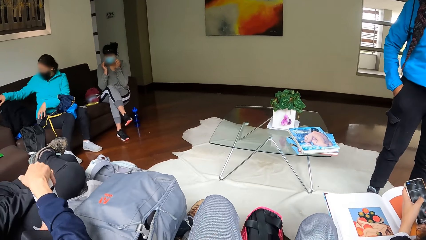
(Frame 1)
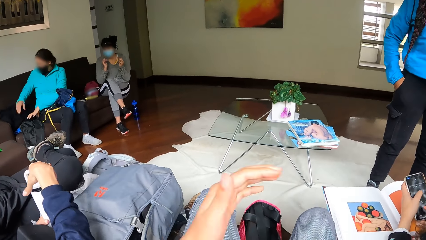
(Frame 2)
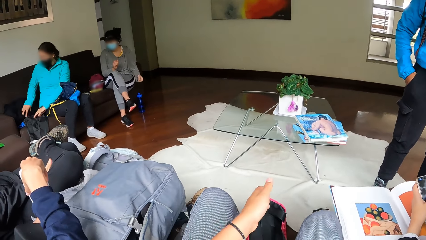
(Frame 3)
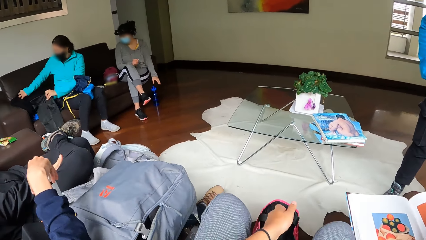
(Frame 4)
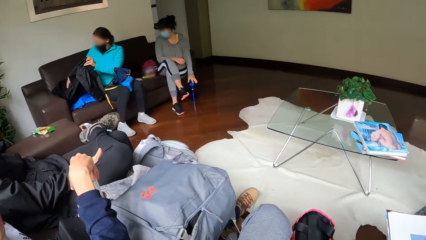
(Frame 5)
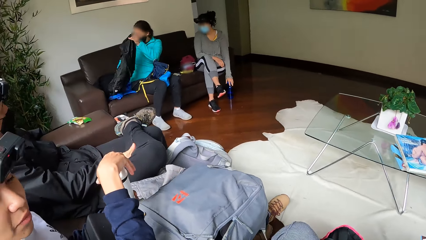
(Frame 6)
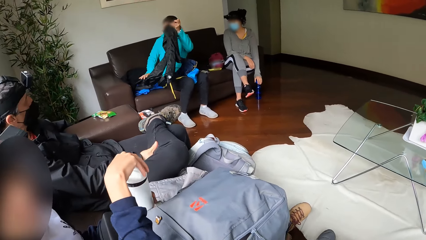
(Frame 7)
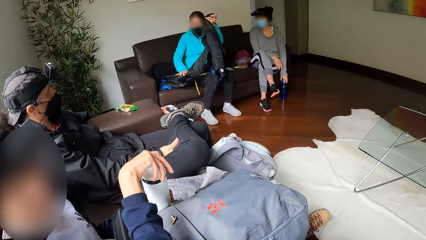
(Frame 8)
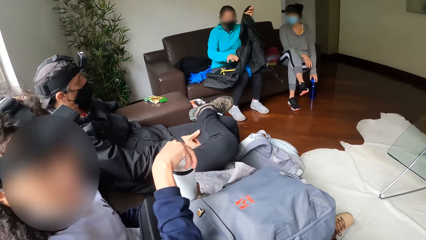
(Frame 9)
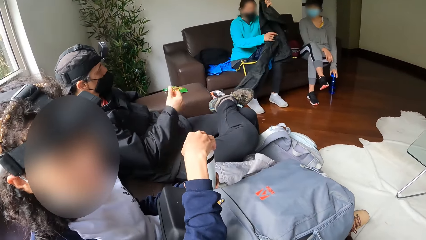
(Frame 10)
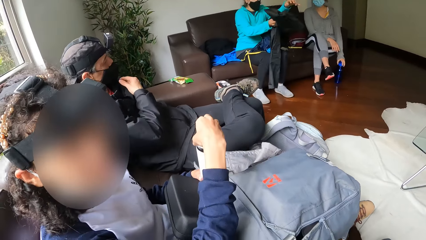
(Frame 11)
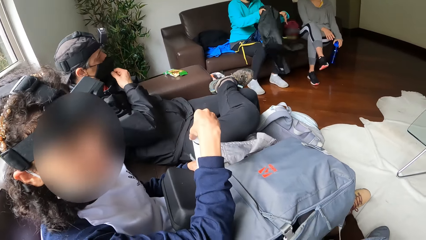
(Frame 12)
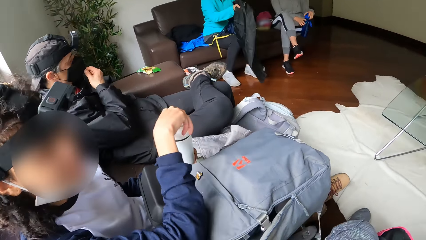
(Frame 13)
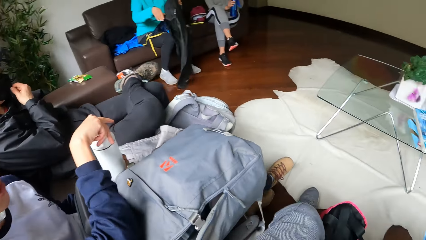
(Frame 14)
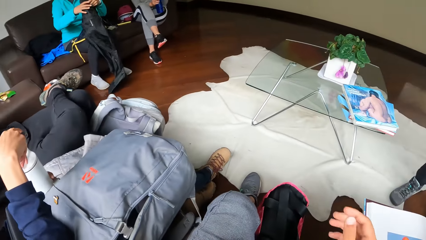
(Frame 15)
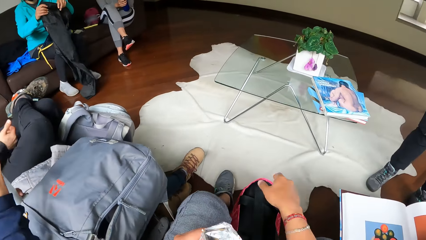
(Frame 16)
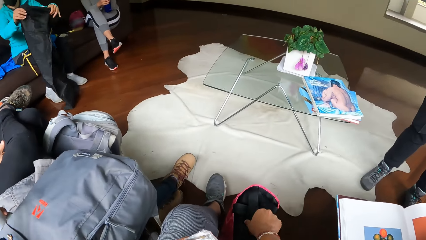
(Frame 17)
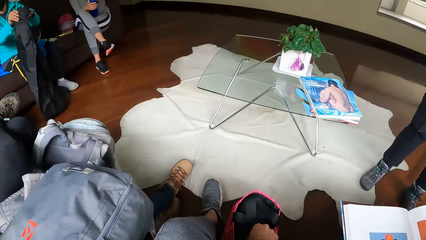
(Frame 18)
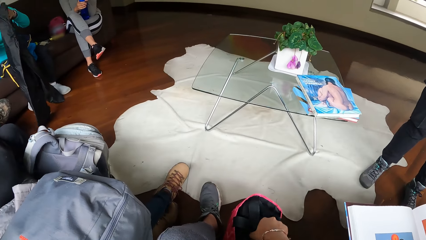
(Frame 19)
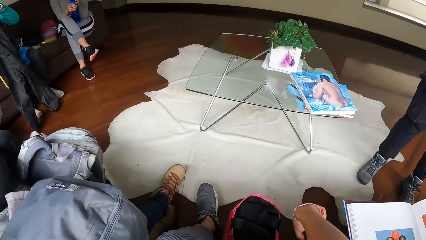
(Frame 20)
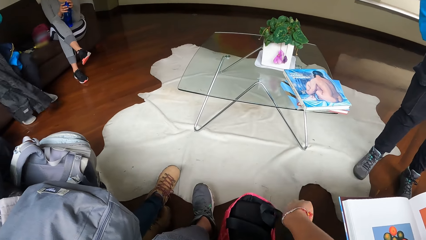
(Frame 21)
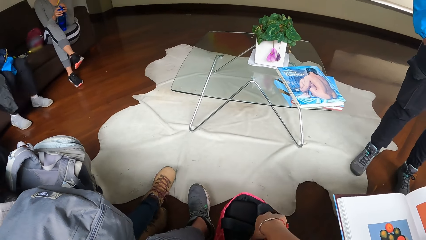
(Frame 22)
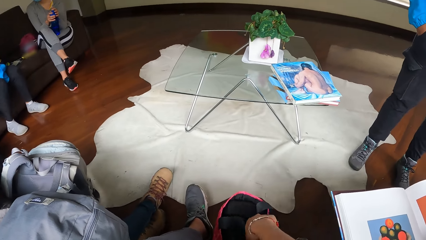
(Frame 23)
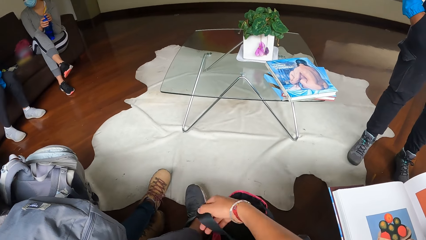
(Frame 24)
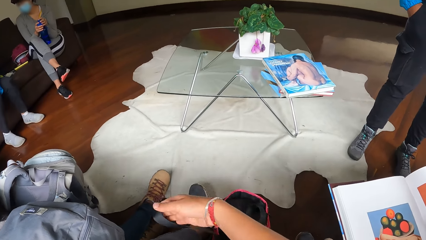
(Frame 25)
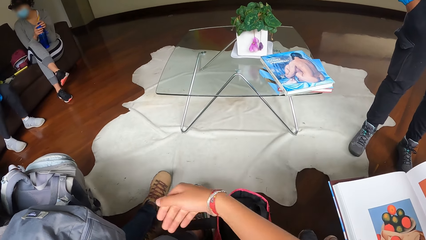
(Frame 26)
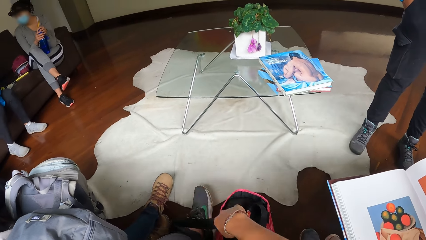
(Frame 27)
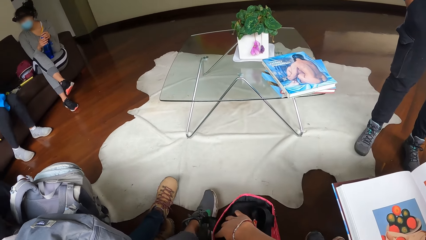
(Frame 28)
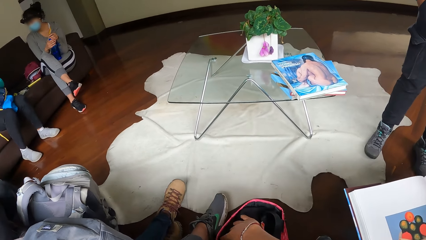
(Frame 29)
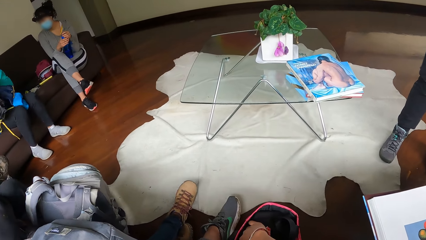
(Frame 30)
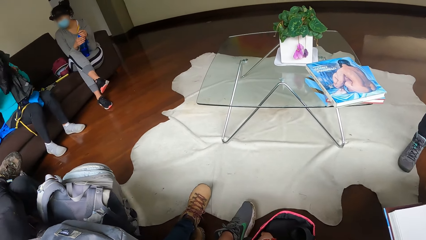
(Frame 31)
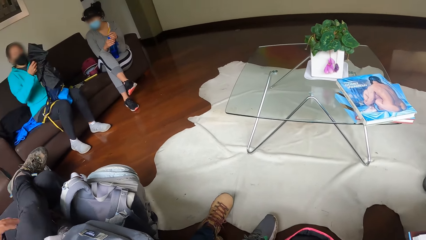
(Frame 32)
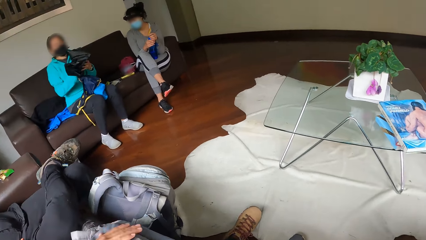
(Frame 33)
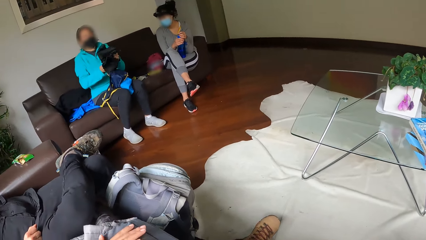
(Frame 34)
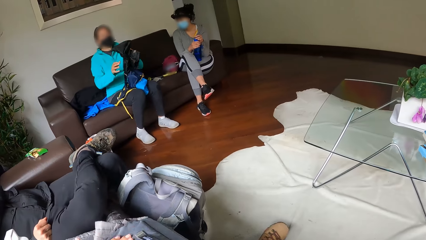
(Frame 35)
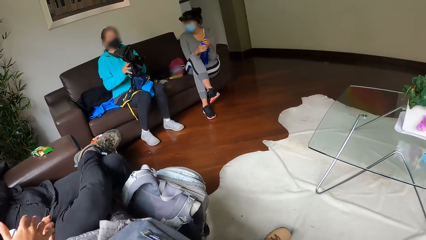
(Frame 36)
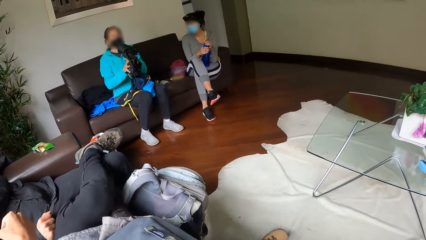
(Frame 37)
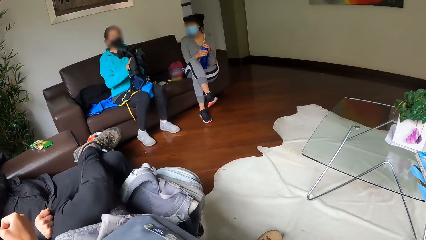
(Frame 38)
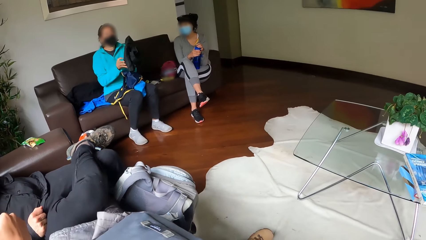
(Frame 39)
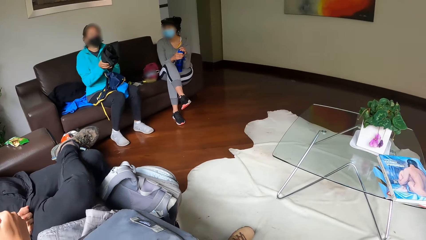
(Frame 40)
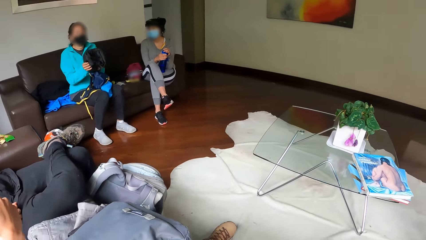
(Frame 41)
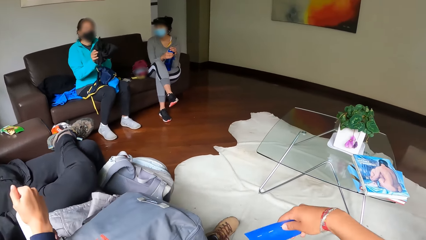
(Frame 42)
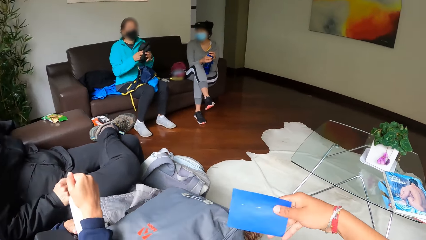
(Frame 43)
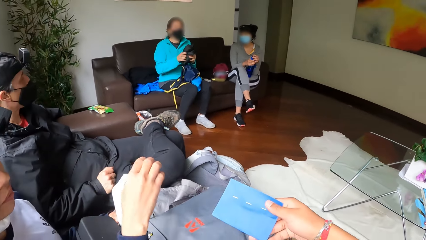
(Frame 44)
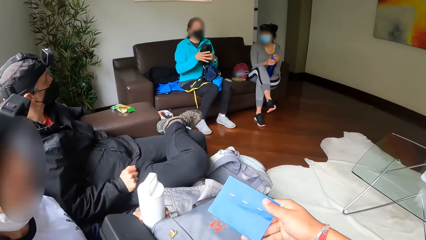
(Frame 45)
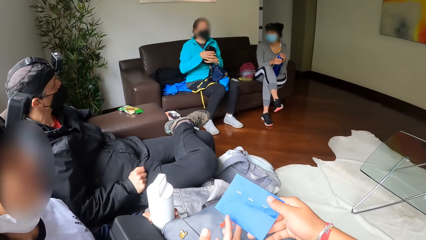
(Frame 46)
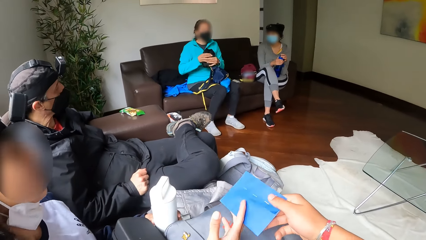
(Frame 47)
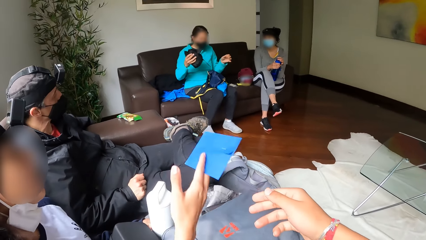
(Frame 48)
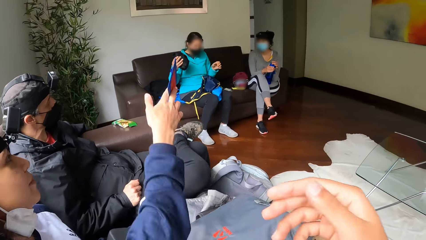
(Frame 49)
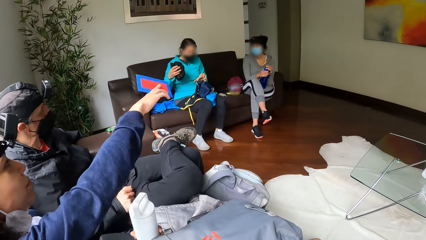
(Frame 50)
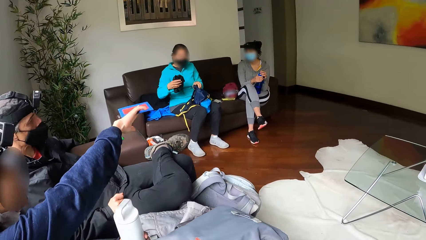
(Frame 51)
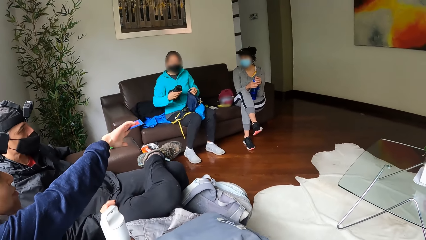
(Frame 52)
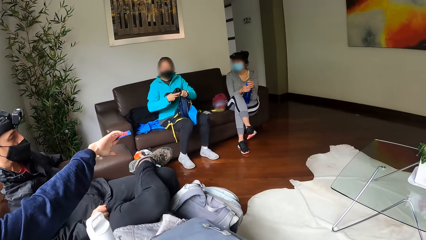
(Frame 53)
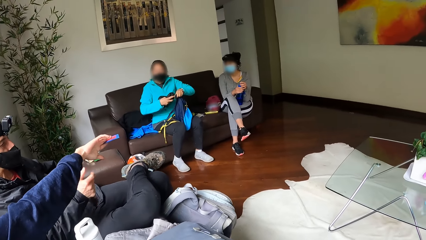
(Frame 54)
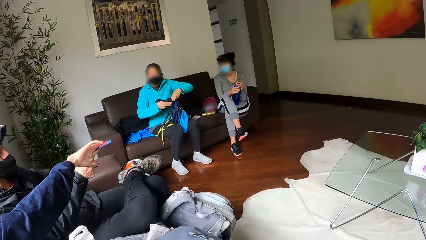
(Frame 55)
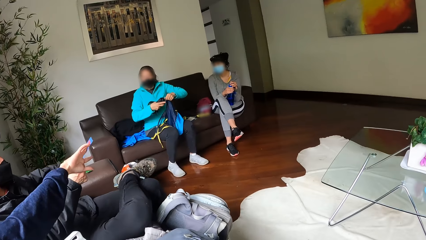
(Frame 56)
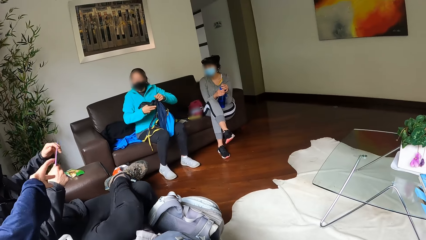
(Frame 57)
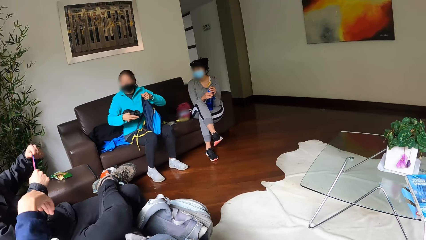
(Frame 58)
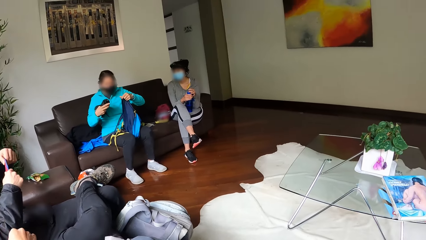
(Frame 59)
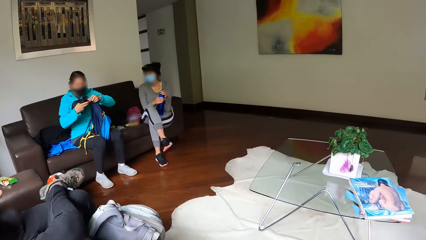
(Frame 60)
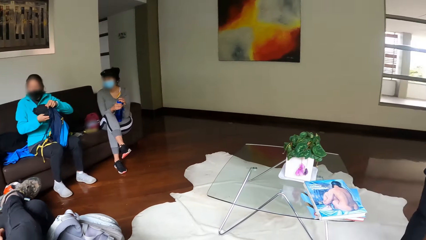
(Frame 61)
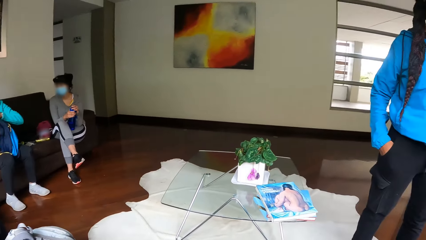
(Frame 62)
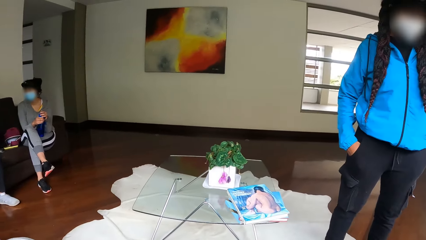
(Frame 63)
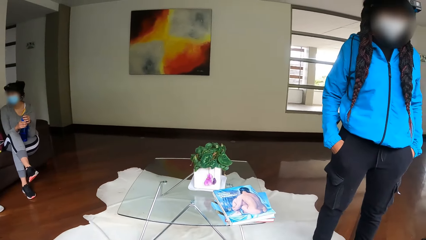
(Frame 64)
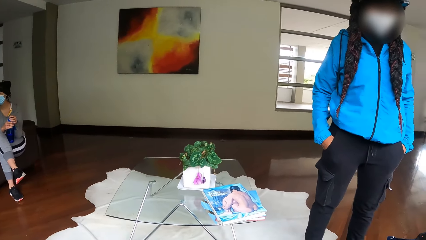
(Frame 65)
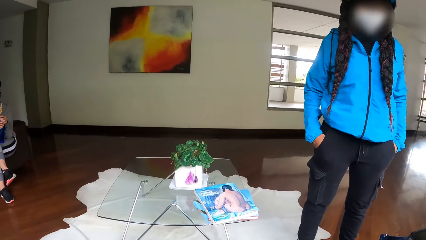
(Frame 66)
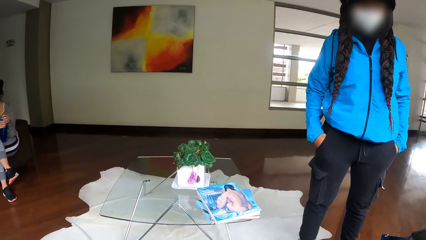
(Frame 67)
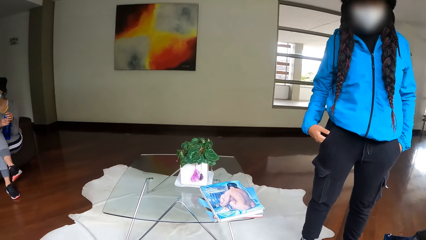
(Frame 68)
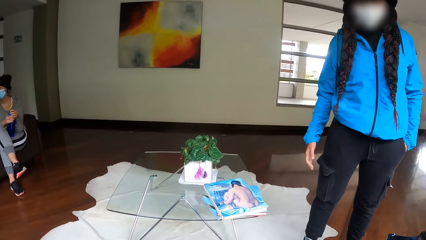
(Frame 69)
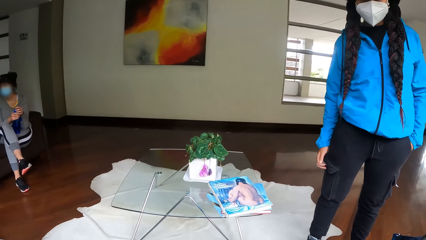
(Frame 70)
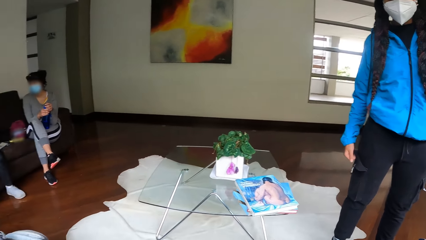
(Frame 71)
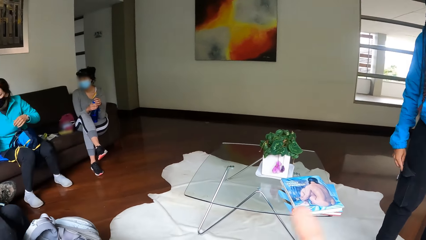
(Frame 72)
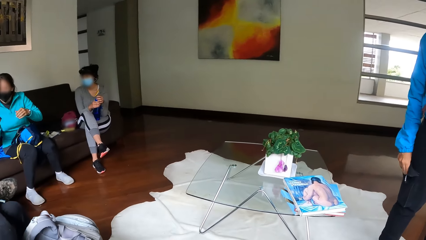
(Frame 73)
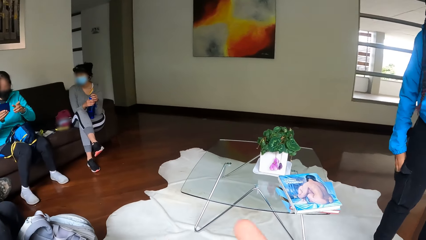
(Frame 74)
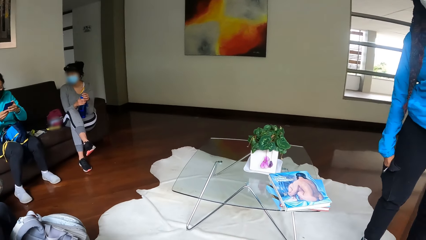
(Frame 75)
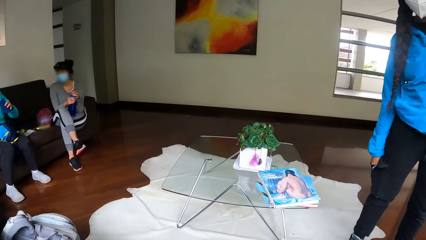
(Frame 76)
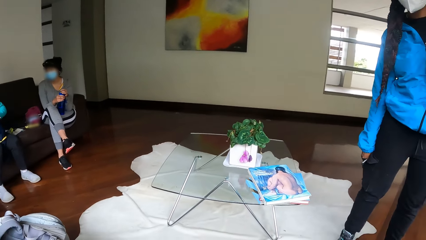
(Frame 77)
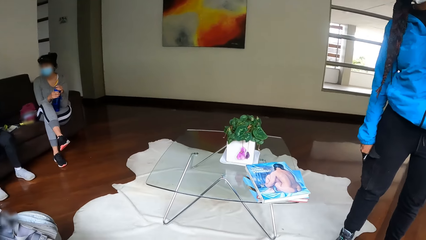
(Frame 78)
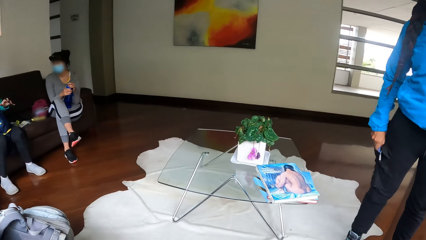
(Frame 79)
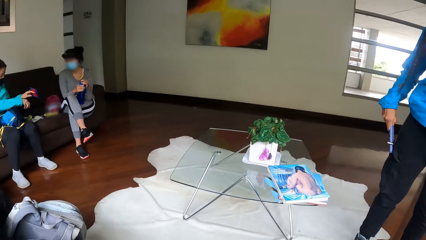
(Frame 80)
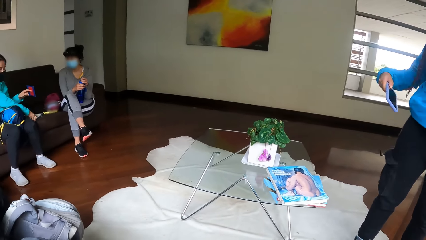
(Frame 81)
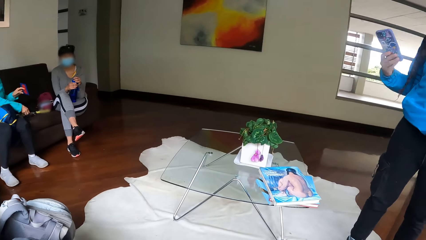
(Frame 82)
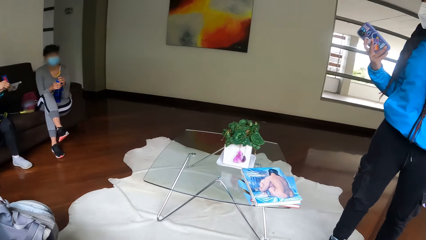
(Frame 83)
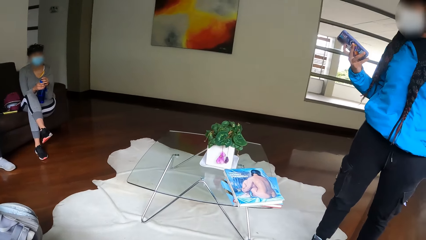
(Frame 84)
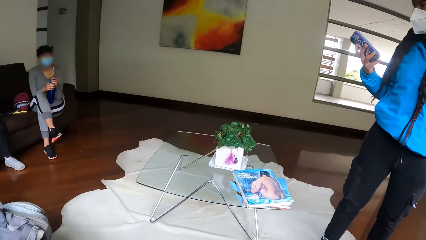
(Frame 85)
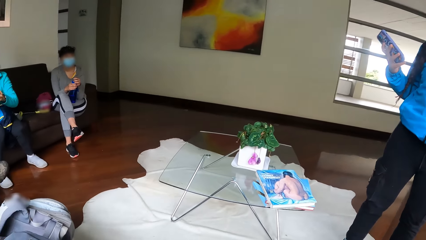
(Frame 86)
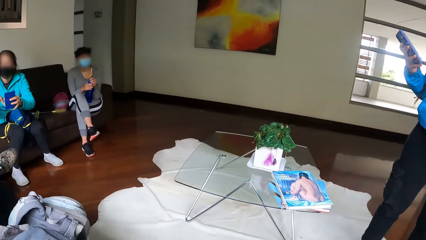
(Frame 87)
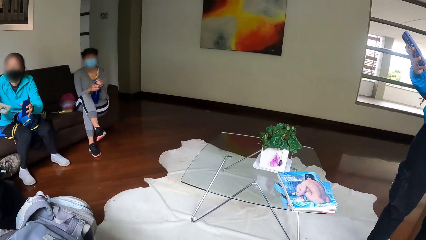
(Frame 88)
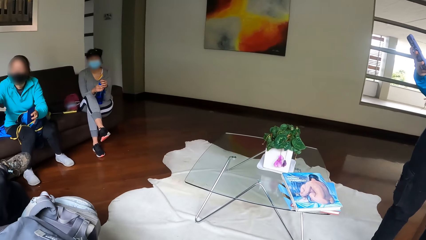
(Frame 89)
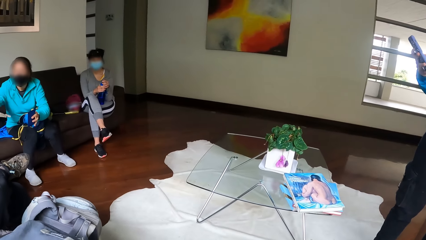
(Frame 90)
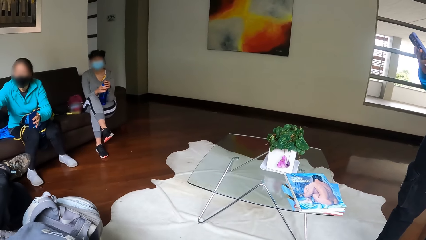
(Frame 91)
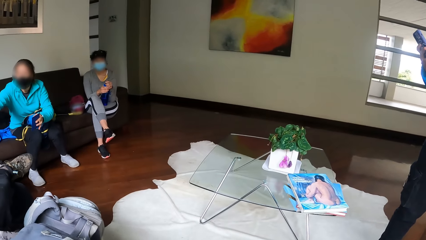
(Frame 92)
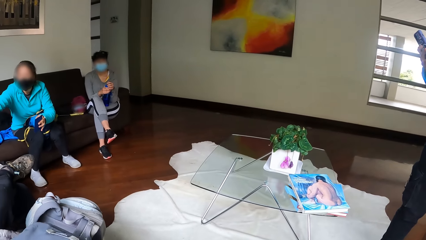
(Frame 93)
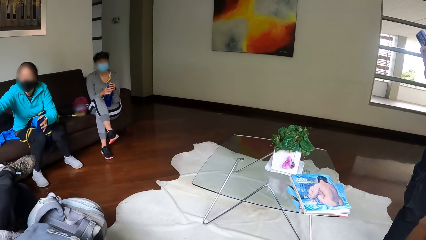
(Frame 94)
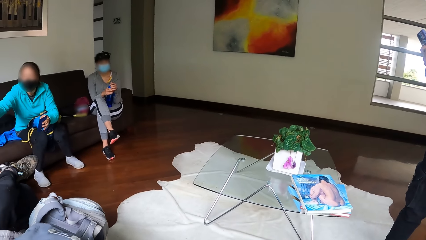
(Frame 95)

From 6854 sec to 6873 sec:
The first woman takes the cloths from the chair with her hands. She folds the cloth with both hands. A second woman opens a bottle with her right hand. The camera wearer touches a bag. She opens the bag with her right hand. She picks something from the bag. The first woman folds the cloth with her hands. The camera wearer gives an envelope to the second woman with her right hand. The second woman gives the something to another woman. The first woman places the cloth inside a bag with her right hand. The camera wearer stares around the room. A third woman brings out the phone from her pocket with her right hand. A man collects the envelope from the second woman's right hand with his right hand.
